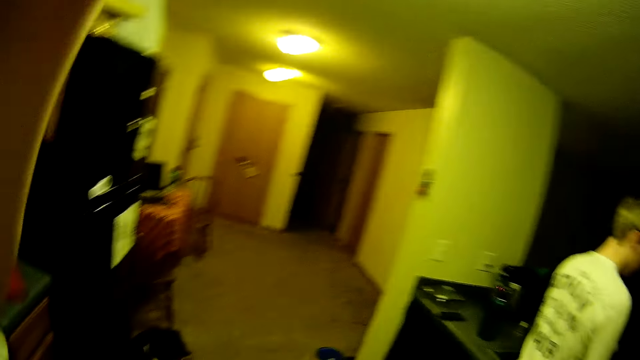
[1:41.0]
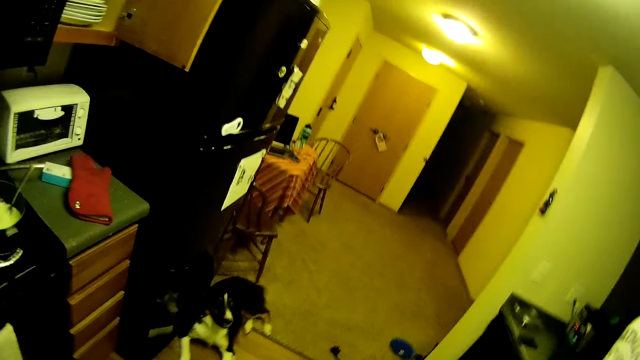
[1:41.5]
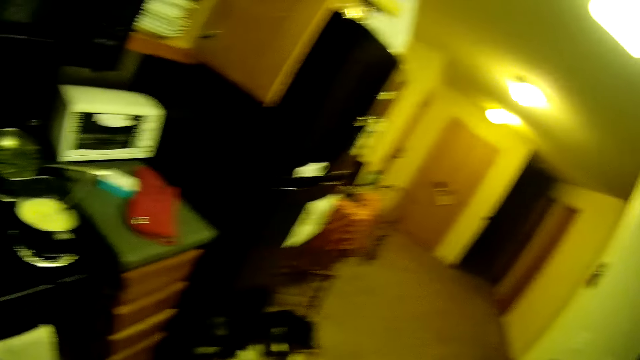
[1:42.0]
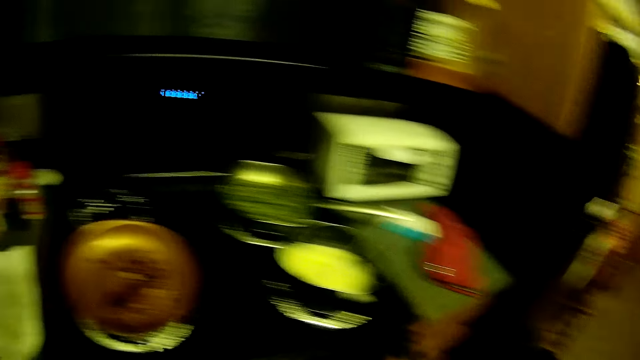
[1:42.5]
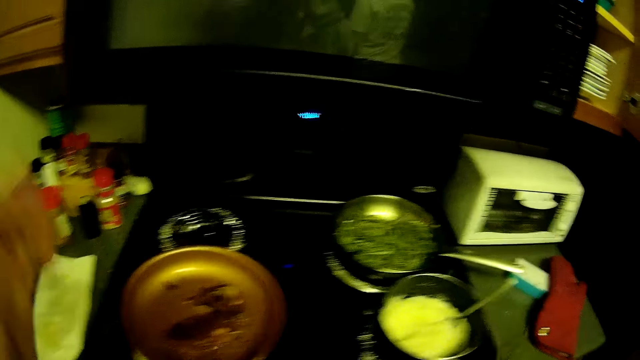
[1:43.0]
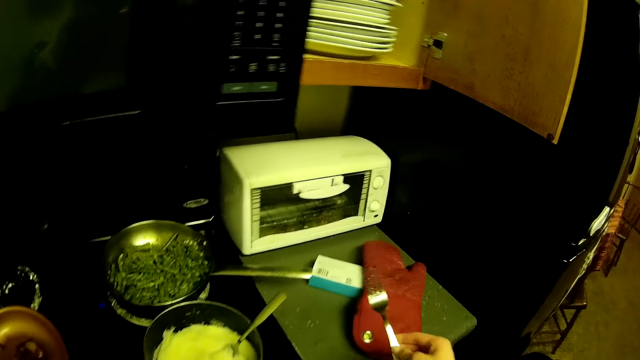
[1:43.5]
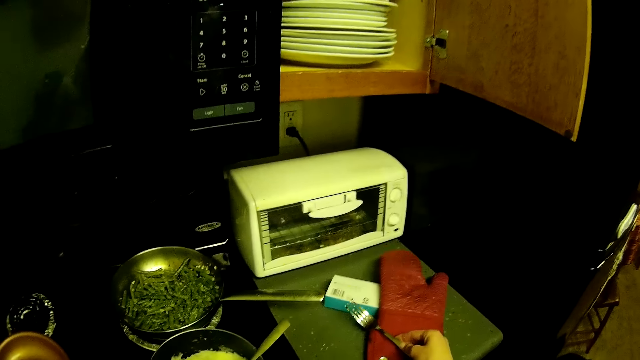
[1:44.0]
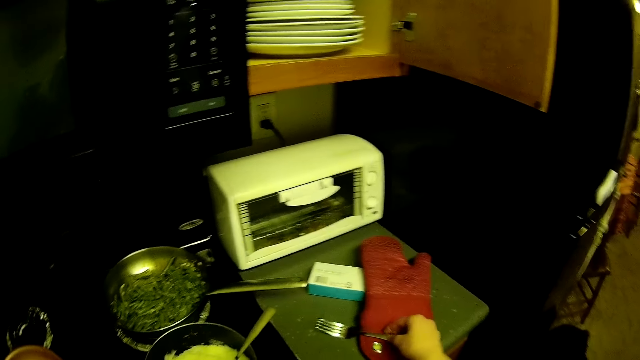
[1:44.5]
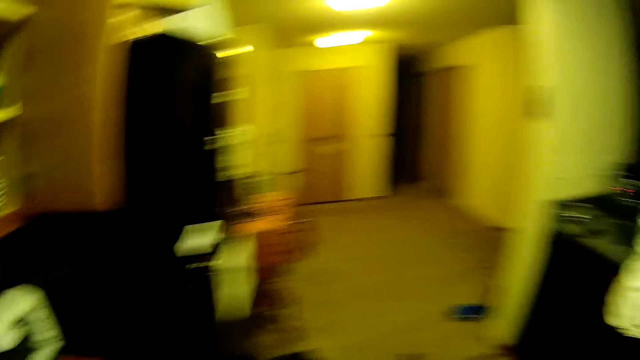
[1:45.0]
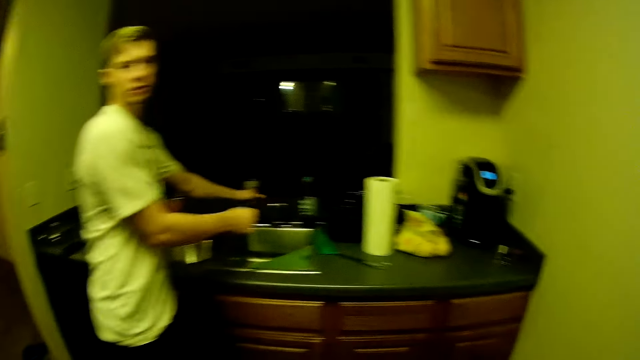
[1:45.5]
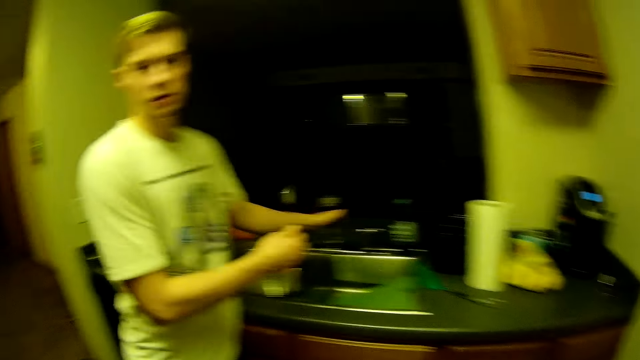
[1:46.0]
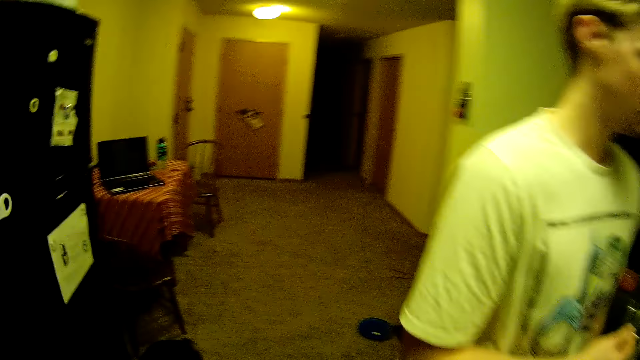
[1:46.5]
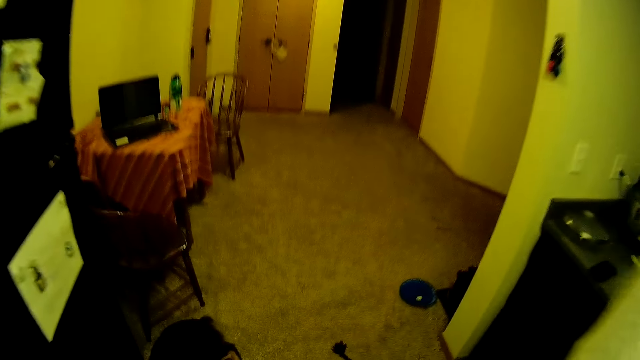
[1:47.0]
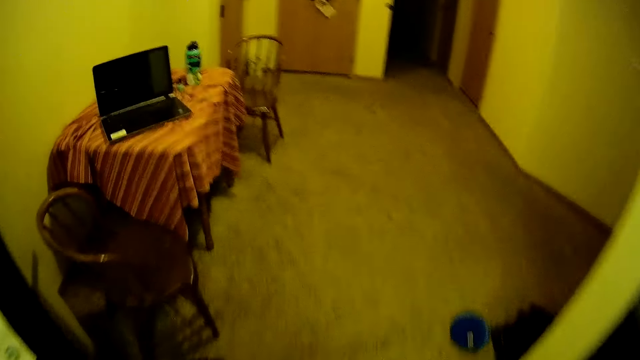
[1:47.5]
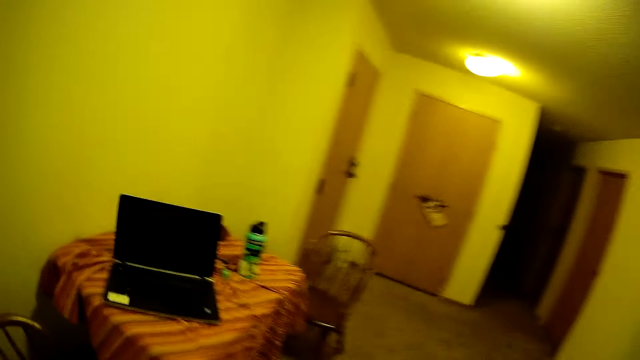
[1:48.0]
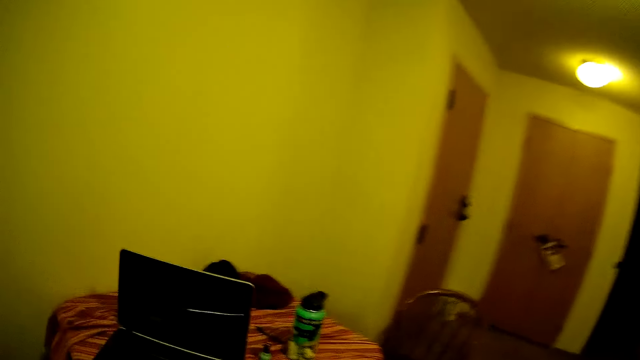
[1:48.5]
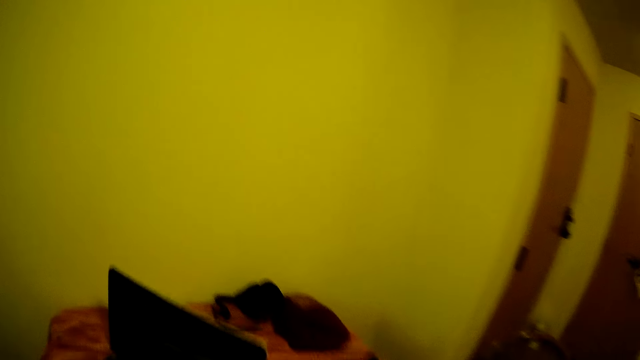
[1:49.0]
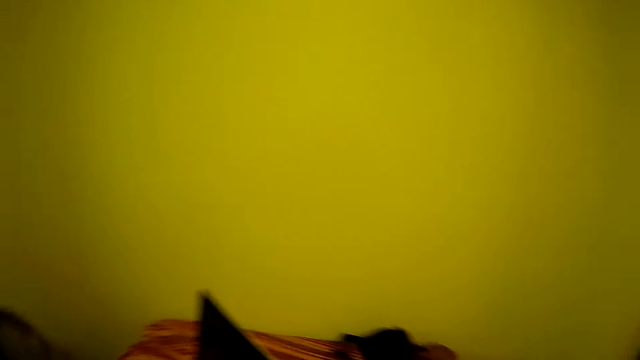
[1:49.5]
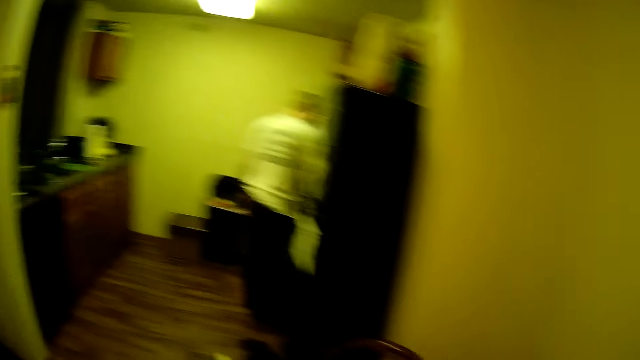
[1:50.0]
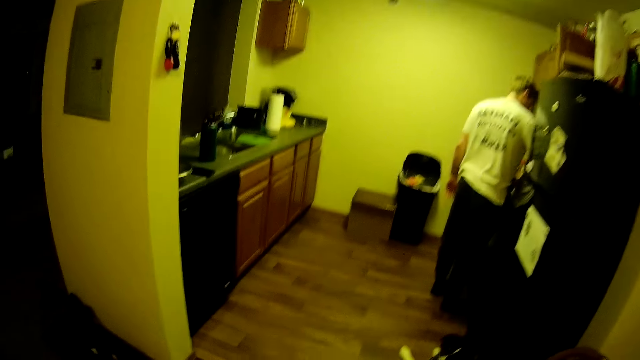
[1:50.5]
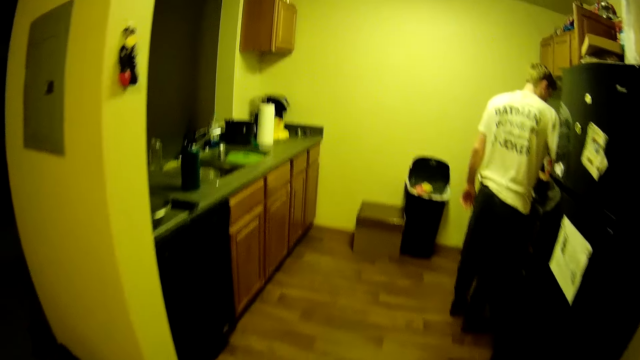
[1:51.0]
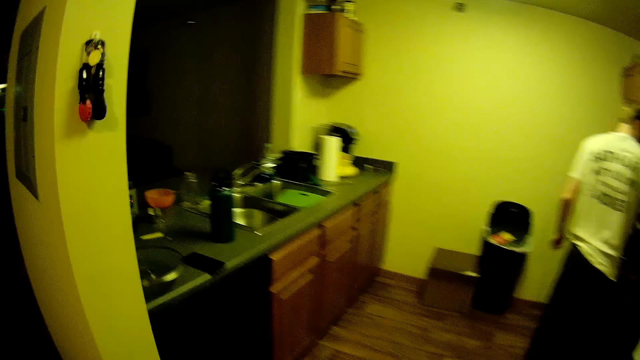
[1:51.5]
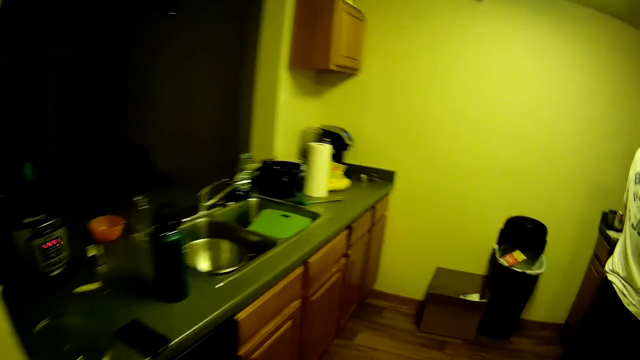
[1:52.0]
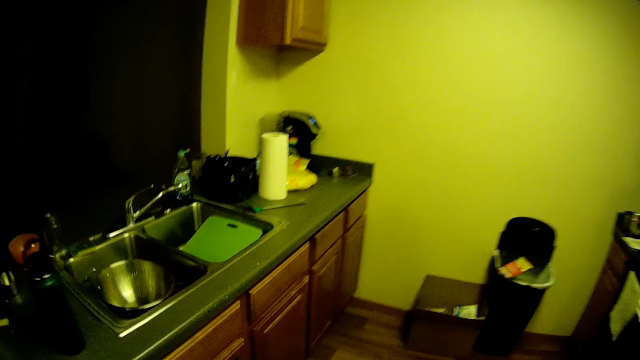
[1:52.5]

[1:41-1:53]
The camera wearer places the fork in her right hand on top of the glove on the countertop. A man shakes off water from the spoon in his right hand into the sink. The camera wearer walks around the kitchen.

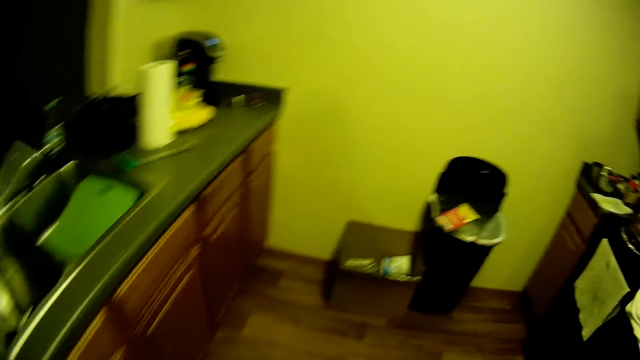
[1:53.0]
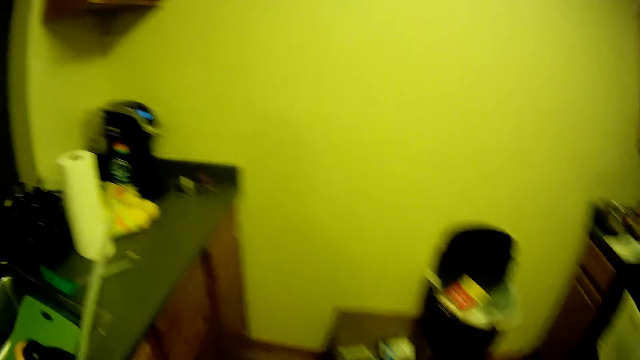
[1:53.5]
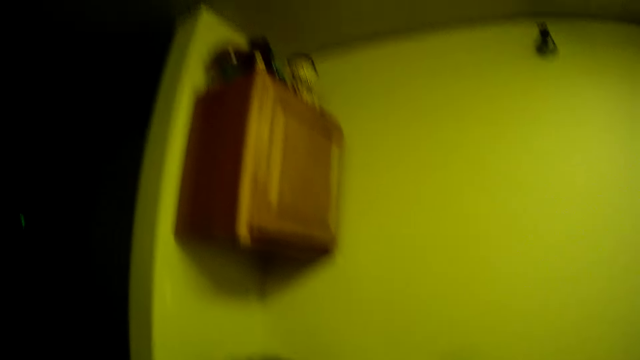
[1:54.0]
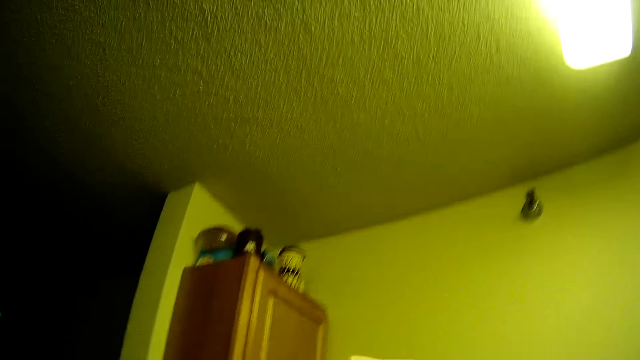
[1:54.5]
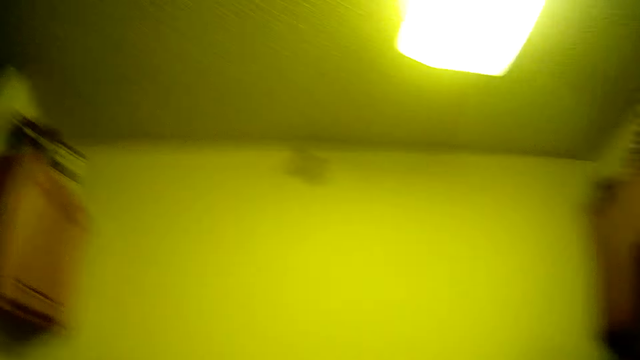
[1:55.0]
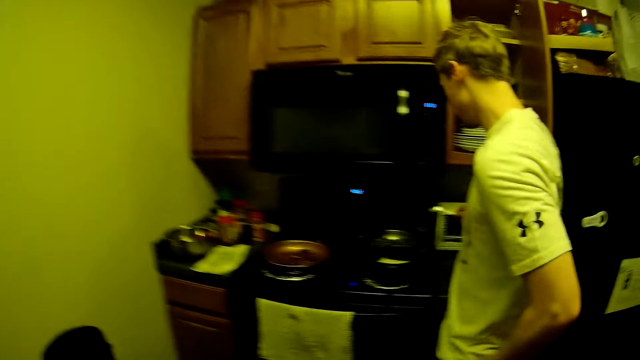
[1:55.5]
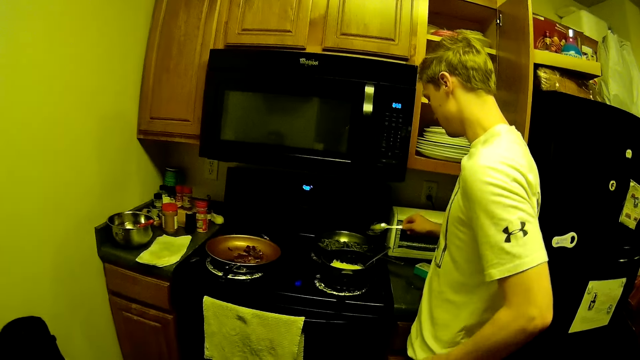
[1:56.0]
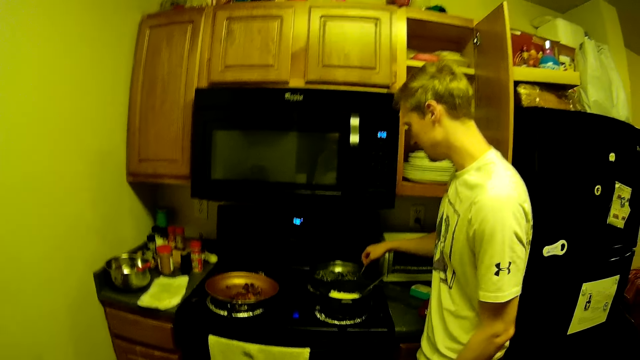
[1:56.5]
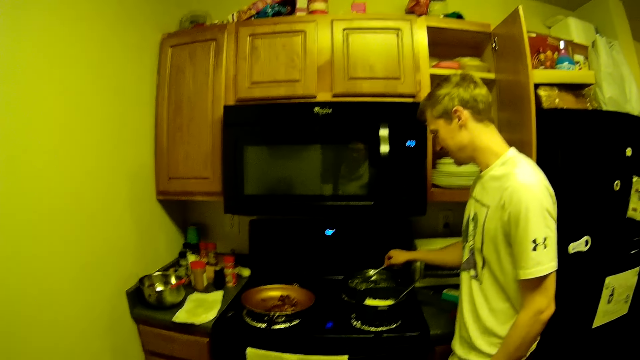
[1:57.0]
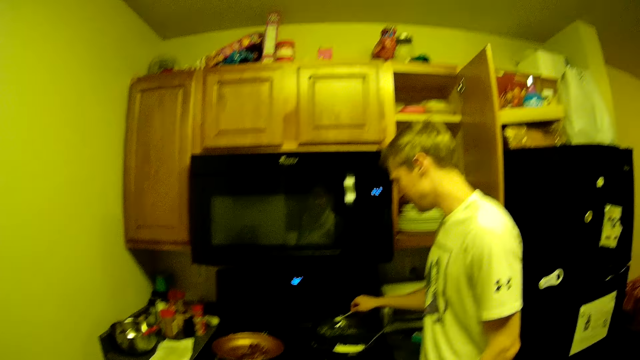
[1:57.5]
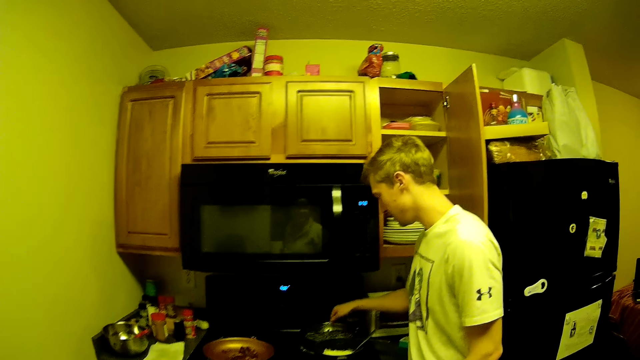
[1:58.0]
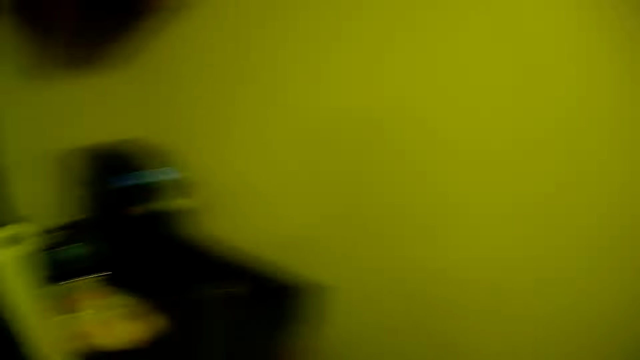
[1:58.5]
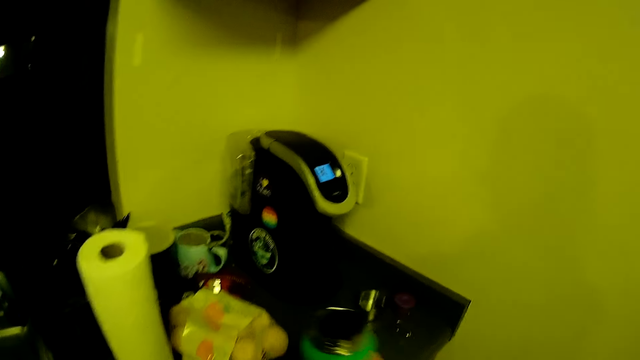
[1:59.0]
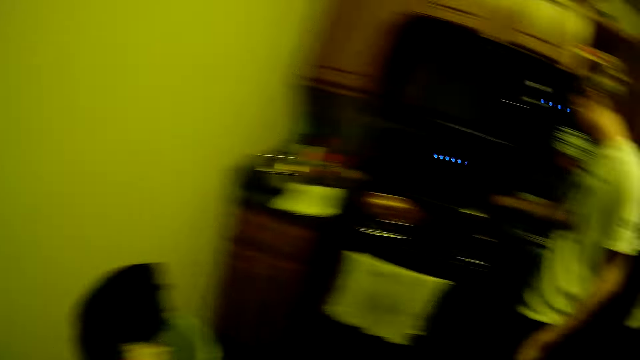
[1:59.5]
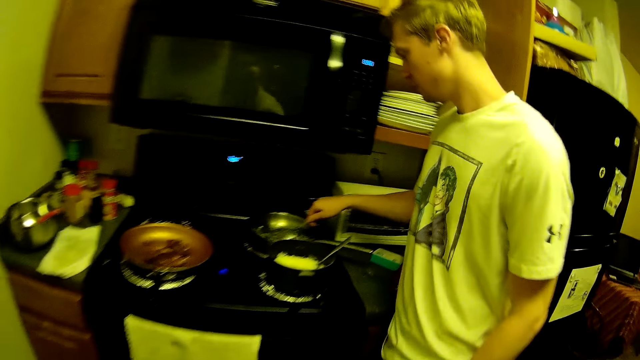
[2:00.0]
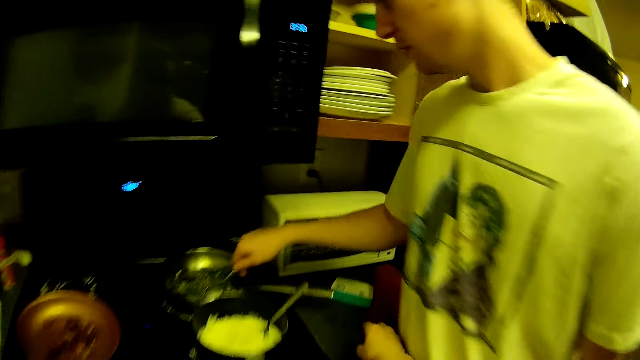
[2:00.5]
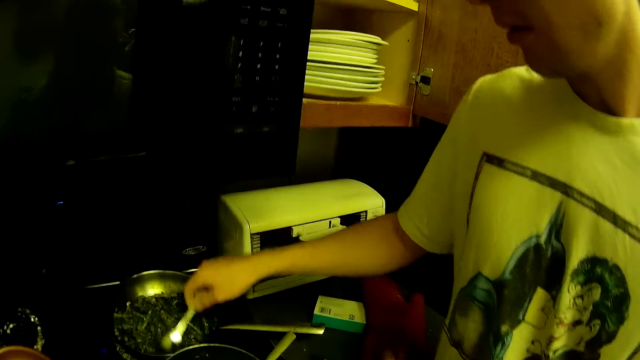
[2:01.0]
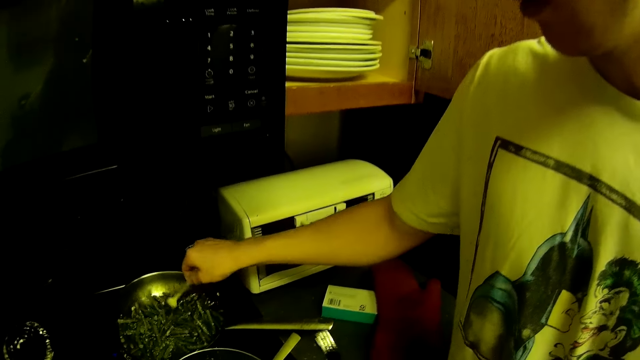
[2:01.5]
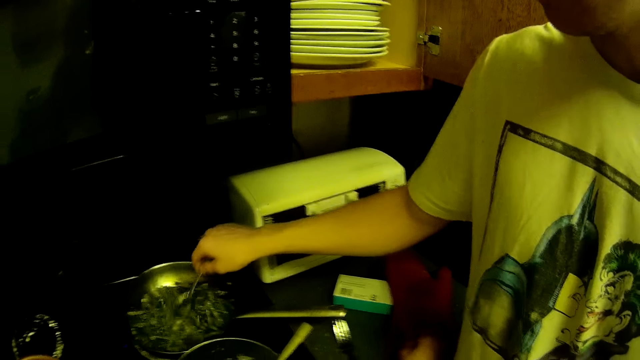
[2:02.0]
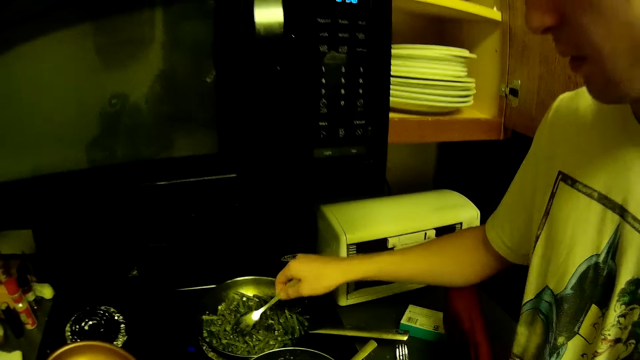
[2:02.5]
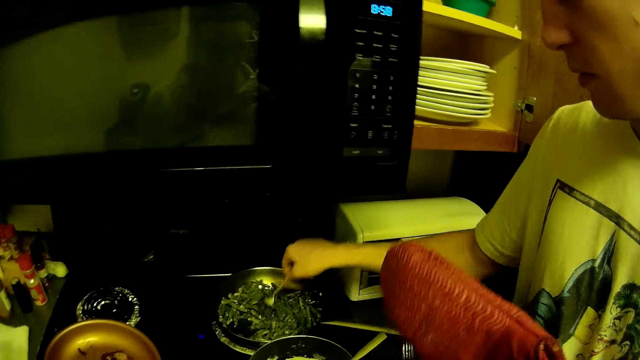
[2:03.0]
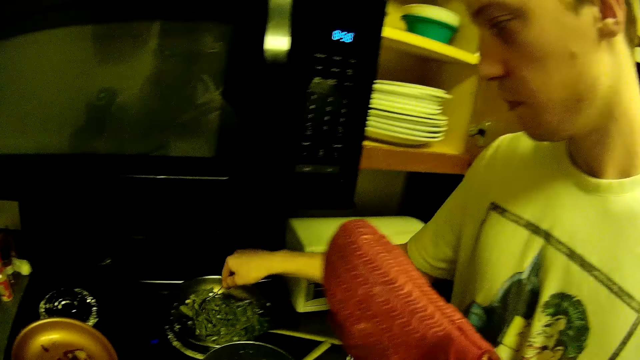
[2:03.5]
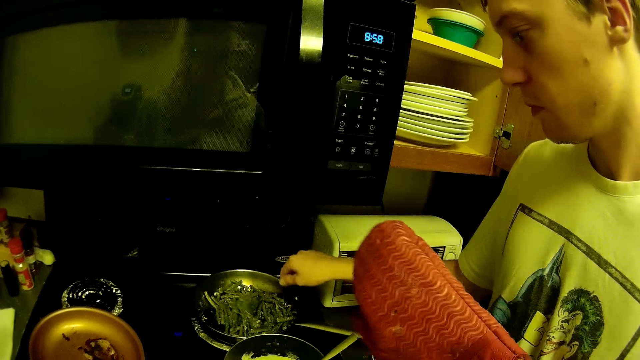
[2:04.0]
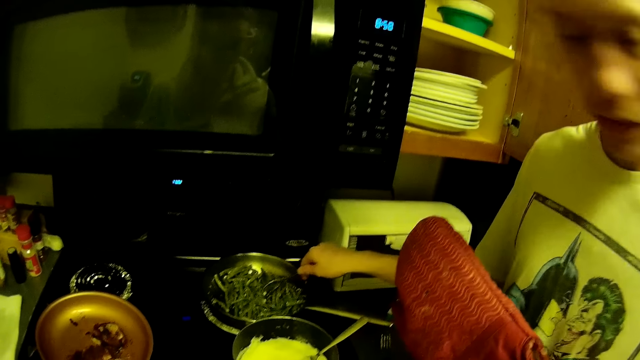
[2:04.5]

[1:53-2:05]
A man stirs food in a frying pan on the cooker with a spoon in his right hand. The camera wearer places a bottle or cup in her right hand on the countertop. The man stirs the food with the spoon again. The camera wearer moves the fork from the hand glove to the countertop with her right hand. She picks the hand glove from the countertop with her left hand.
